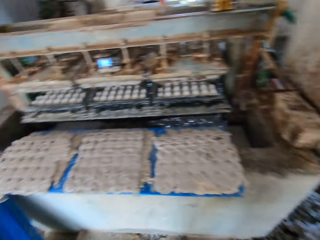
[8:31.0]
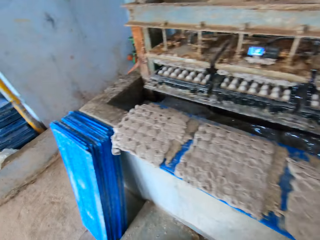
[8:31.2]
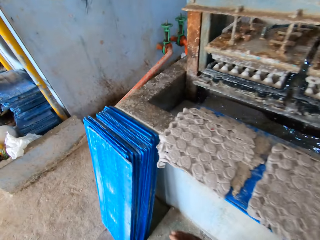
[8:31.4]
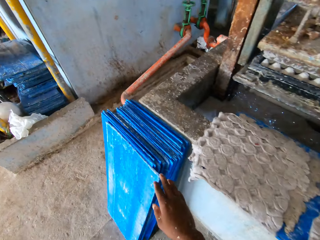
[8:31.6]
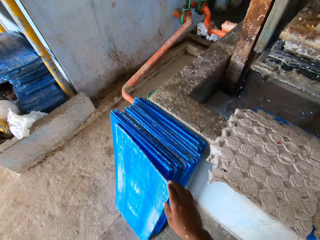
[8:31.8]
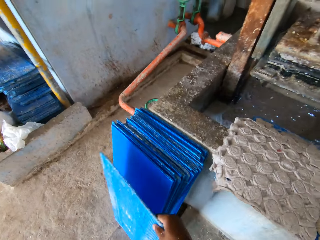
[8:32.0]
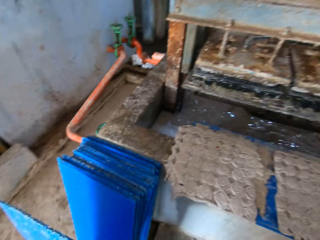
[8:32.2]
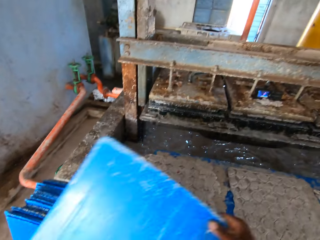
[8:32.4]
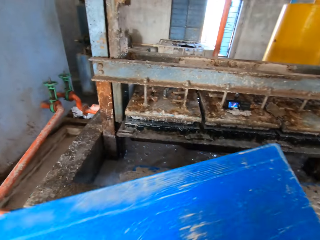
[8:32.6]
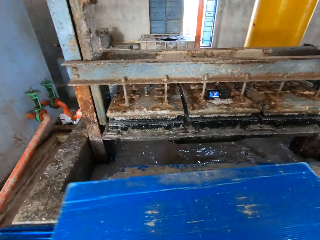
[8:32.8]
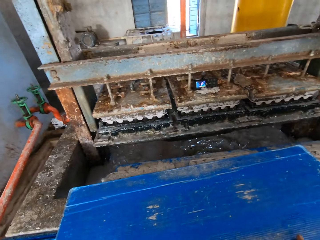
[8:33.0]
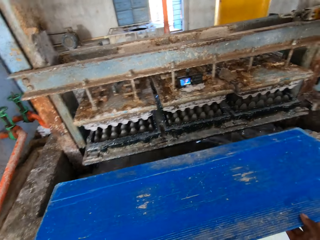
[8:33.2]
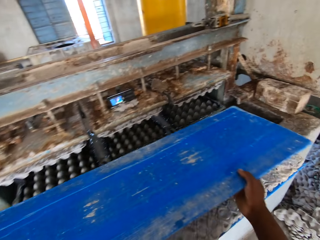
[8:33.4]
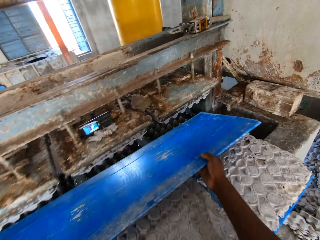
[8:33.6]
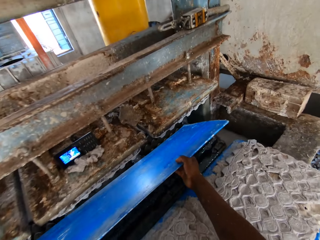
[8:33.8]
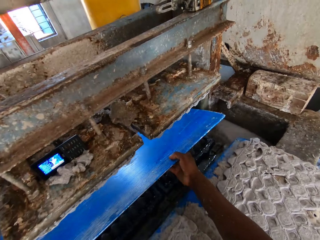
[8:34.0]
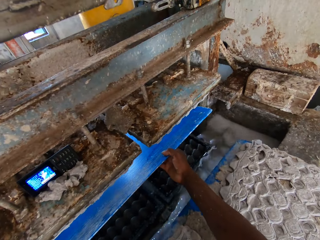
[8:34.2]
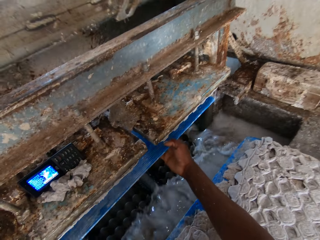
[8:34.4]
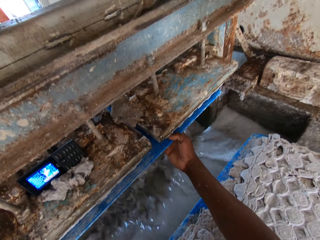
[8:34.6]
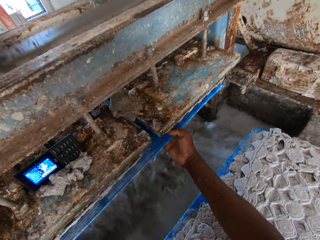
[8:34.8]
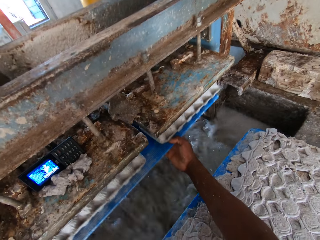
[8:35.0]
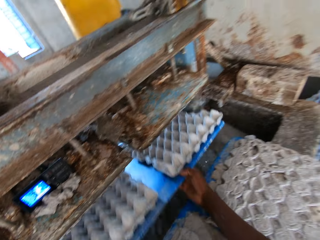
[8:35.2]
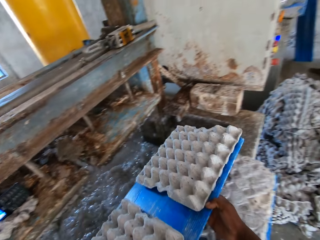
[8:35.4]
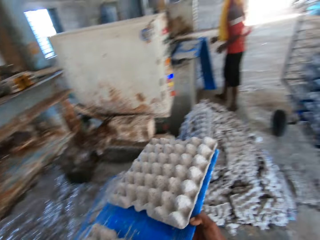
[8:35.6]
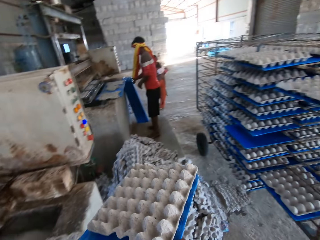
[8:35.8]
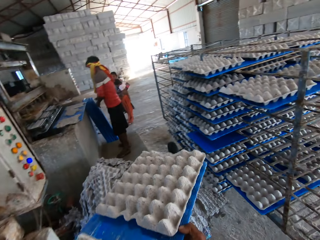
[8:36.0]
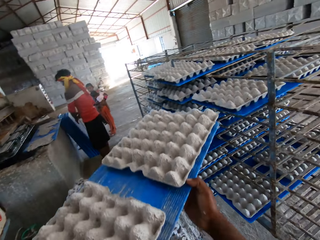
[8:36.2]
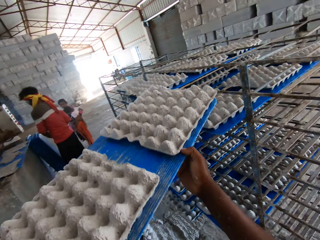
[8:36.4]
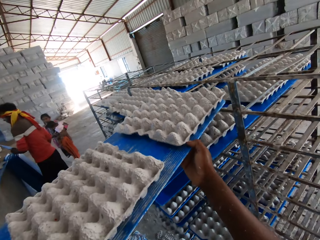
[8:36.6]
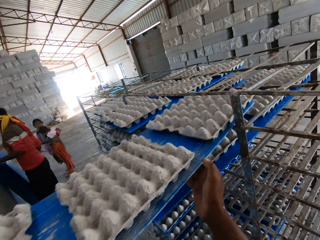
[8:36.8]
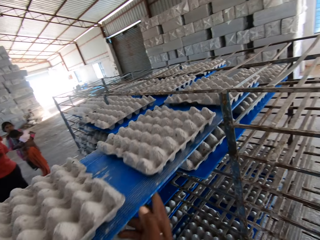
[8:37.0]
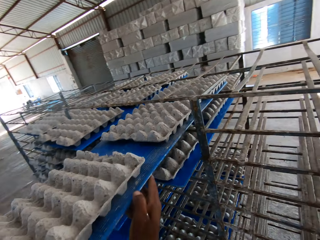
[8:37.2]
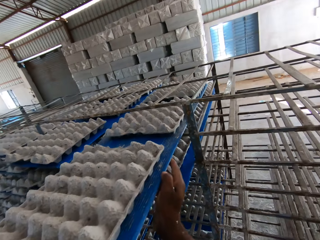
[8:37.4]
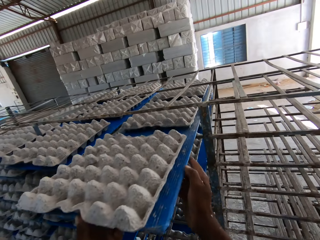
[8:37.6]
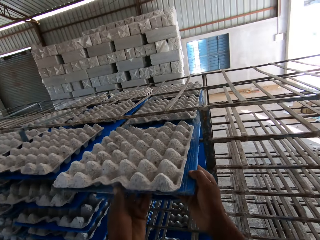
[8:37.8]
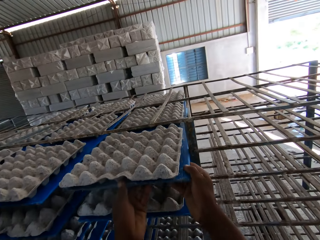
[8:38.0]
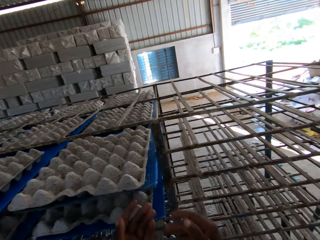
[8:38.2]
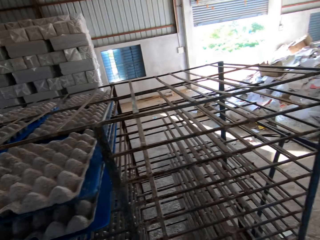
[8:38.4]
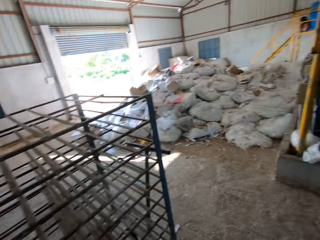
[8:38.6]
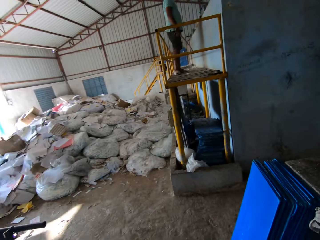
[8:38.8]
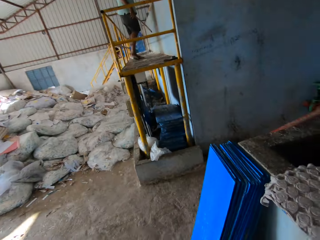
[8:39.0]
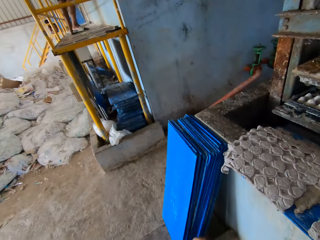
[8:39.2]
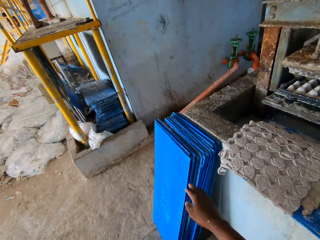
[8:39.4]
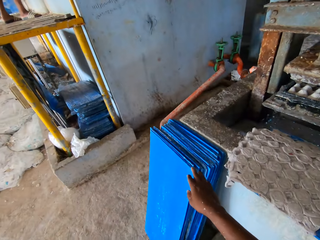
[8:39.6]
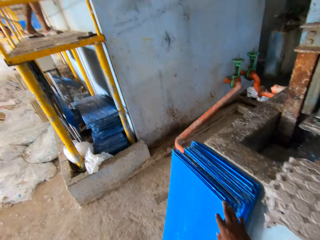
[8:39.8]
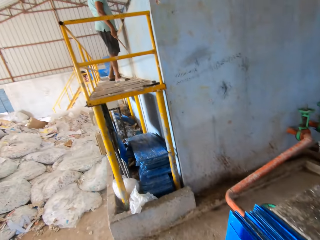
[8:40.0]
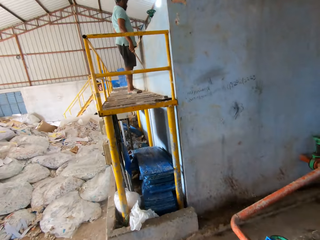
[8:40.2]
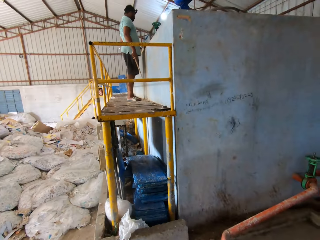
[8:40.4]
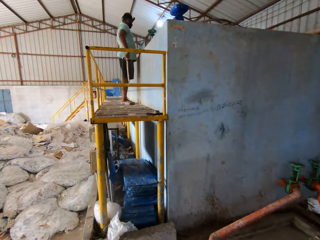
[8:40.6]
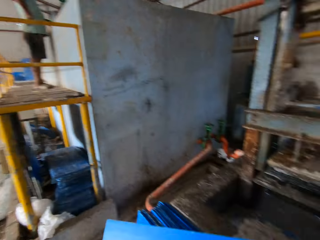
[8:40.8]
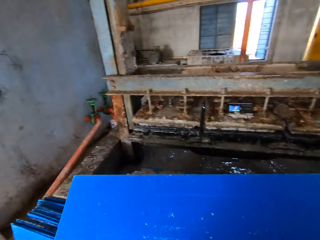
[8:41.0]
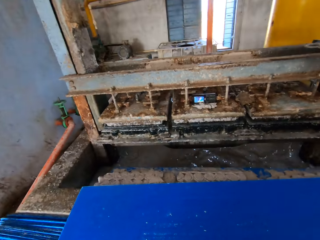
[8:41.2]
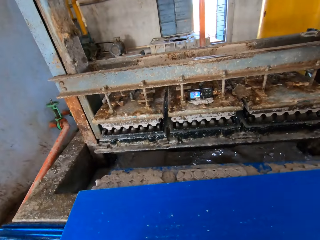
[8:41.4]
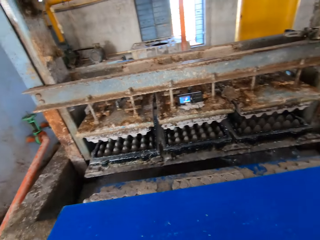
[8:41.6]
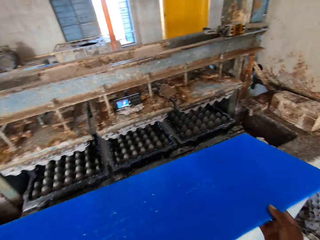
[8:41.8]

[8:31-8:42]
The camera wearer picks a tray from the floor with his right hand. He places the tray into the egg tray making machine with both hands. He picks a crate. He takes the tray from the egg tray making machine with both hands. He places the tray on a rack with both hands. He picks a tray from the floor with his right hand.

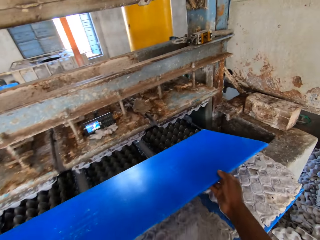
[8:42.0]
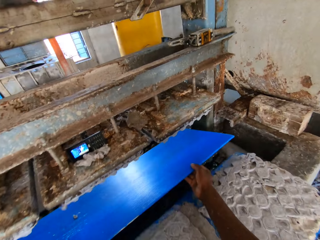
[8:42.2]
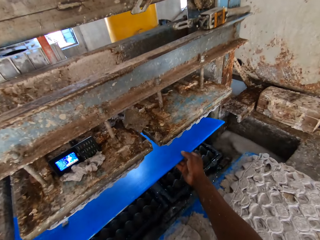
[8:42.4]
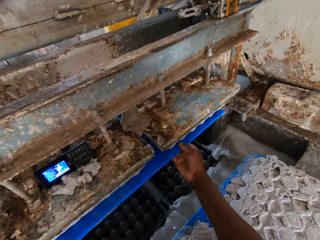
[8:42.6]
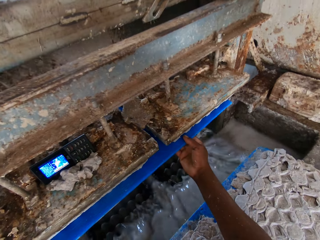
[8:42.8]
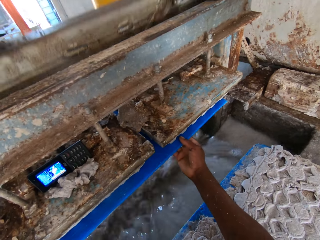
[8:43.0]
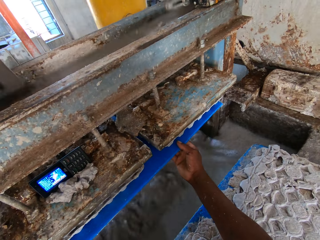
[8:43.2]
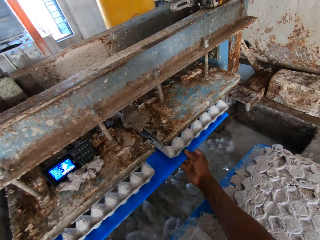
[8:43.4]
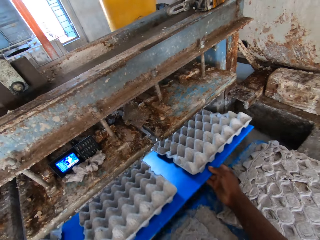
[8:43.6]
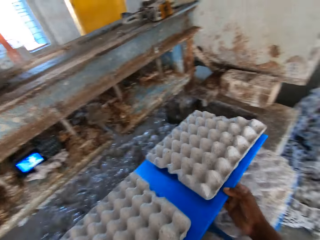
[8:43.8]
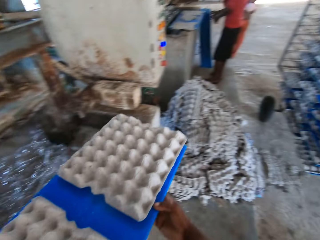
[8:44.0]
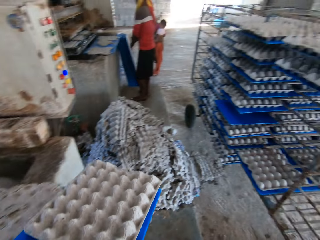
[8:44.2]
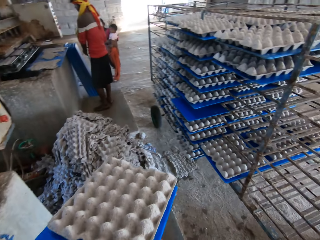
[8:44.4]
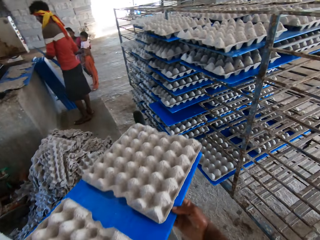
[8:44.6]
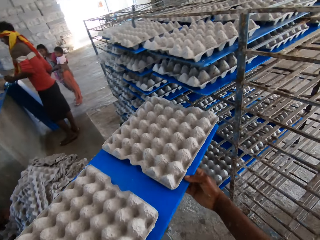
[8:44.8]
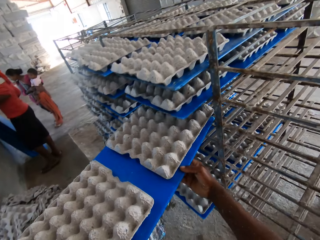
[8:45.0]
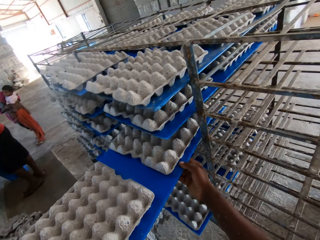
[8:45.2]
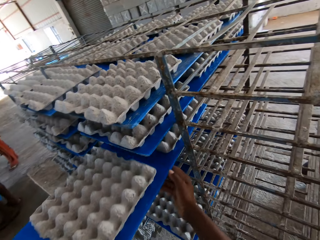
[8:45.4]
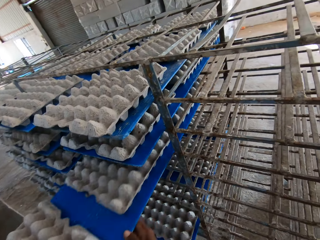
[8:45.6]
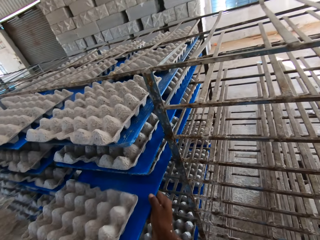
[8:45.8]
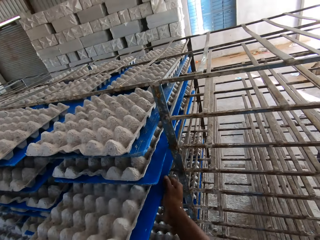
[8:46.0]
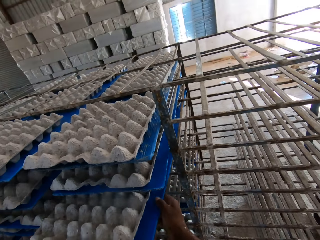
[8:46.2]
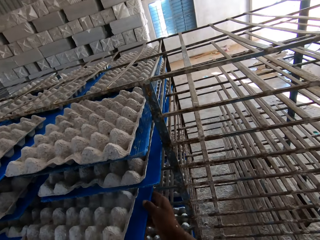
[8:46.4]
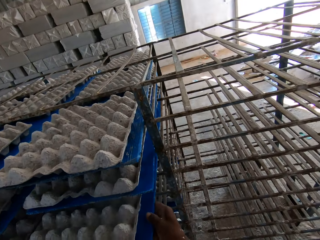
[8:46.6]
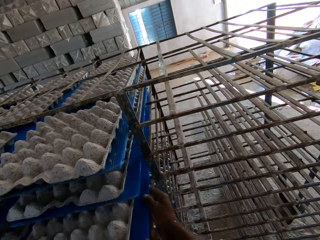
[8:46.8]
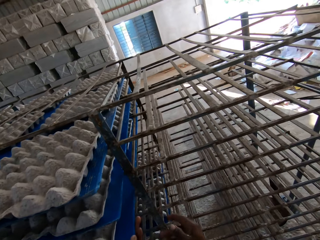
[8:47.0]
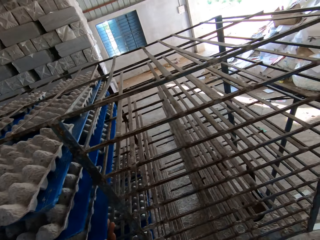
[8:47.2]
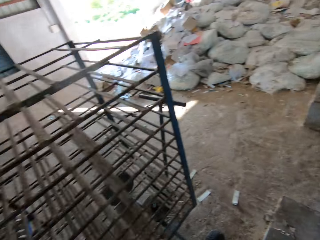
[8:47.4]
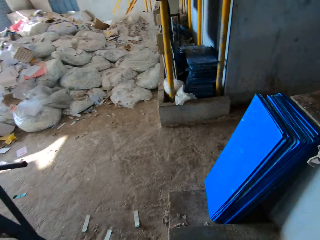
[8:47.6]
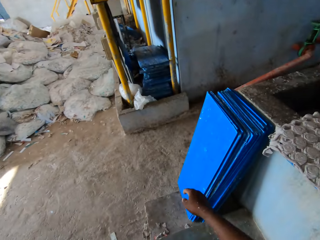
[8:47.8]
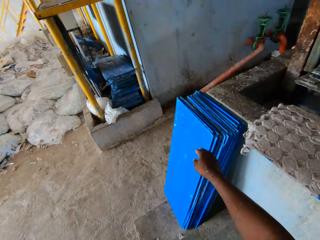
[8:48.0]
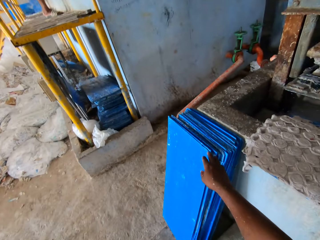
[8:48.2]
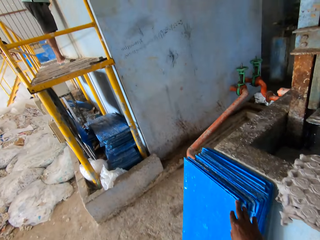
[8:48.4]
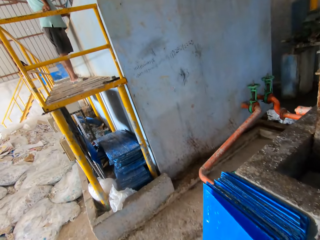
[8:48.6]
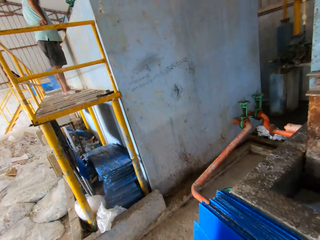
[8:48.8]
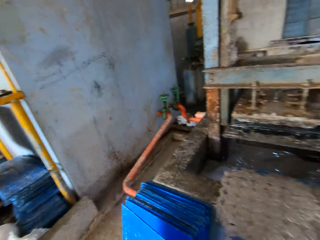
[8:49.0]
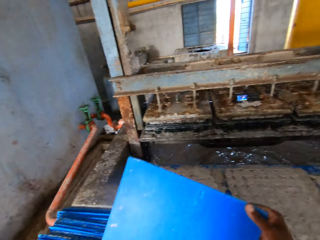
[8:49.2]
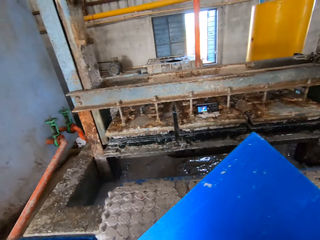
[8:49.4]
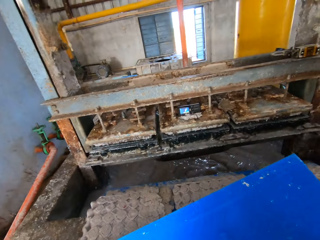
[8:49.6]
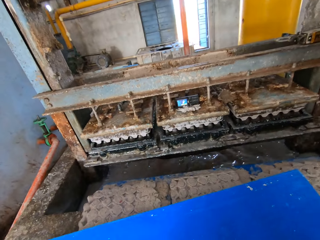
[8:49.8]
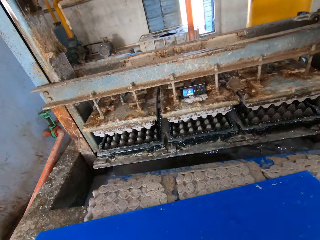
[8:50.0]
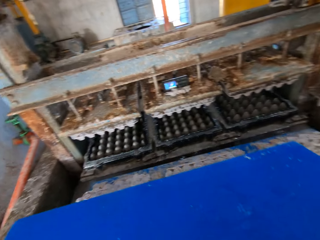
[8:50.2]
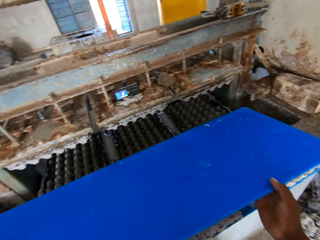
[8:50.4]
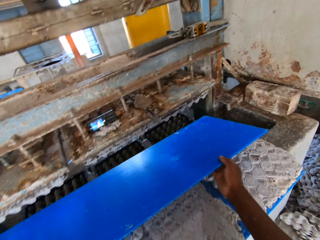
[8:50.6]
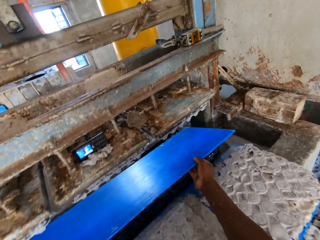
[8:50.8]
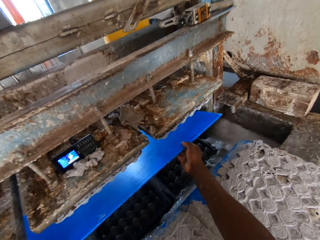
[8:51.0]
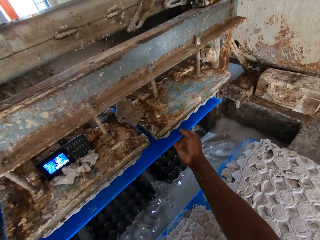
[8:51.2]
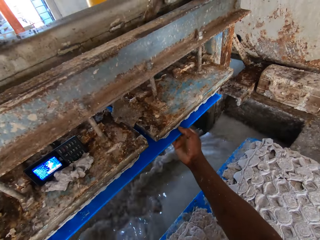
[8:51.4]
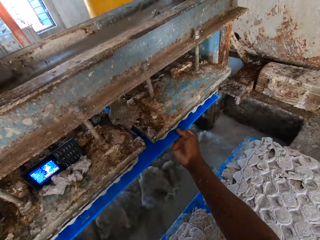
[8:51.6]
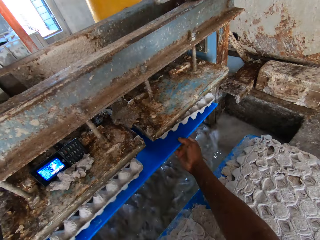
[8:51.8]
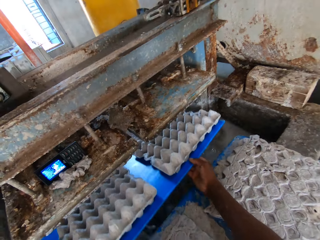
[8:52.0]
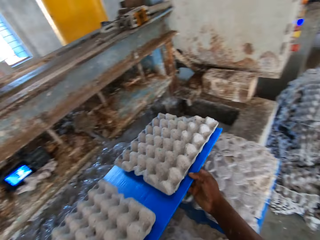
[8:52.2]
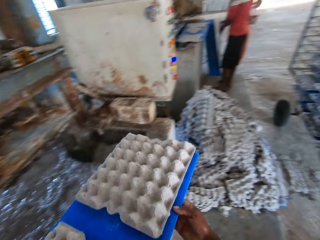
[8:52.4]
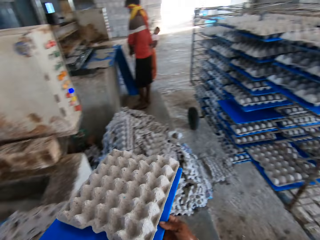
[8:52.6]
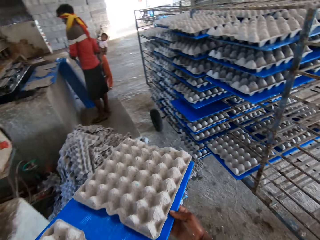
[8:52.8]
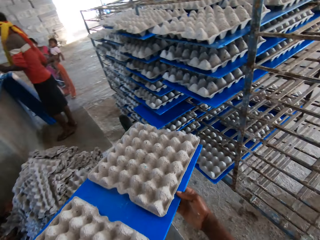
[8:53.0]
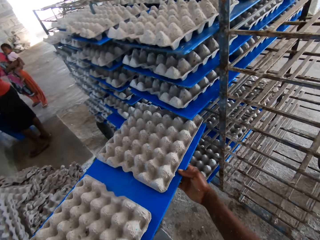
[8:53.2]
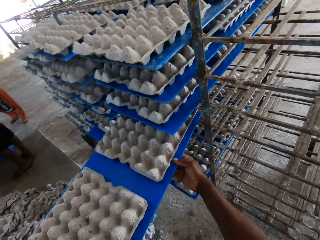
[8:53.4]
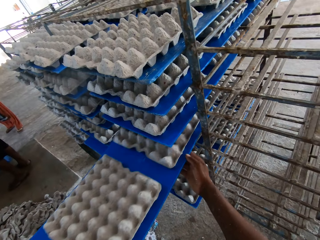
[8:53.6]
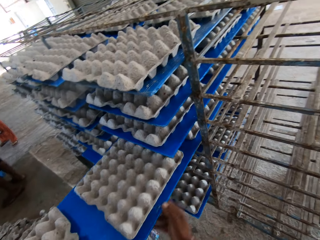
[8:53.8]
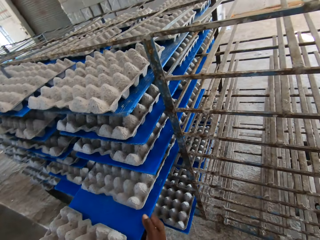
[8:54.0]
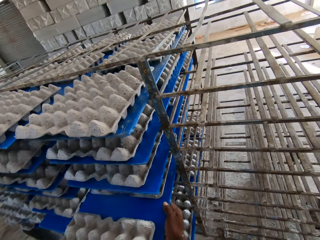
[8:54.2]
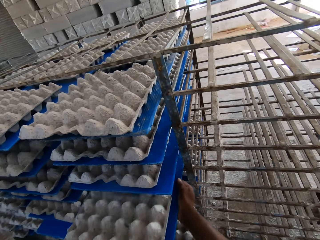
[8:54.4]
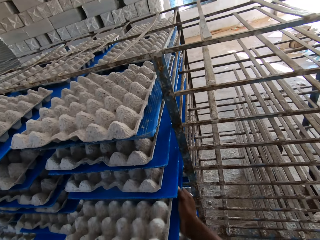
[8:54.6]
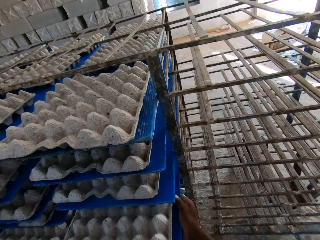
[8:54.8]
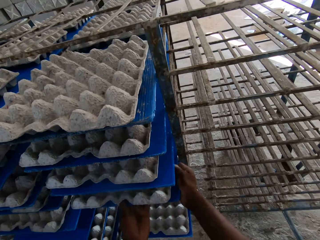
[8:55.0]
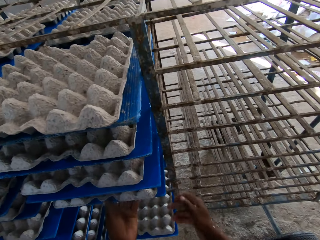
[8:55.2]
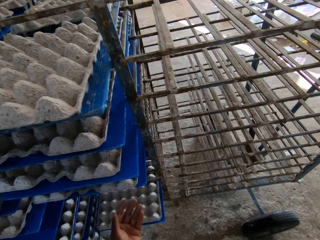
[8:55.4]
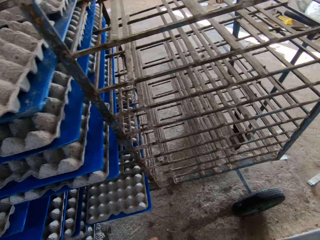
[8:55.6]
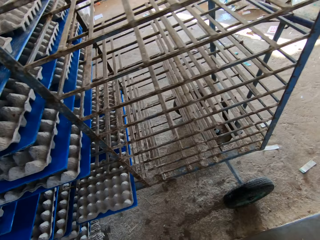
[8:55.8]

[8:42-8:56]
The camera wearer places the tray into the egg tray making machine with both hands. He picks a crate. He takes the tray from the egg tray making machine with both hands. A woman carries a baby. The woman converses with the man. The camera wearer places the tray on a rack with both hands. He picks a tray from the floor with his right hand. He places the tray into the egg tray making machine with both hands. He picks a crate. He takes the tray from the egg tray making machine with both hands. He places the tray on a rack with both hands.
